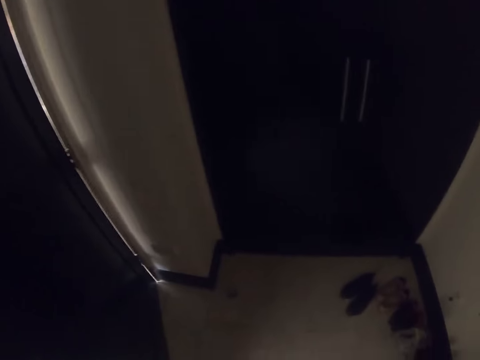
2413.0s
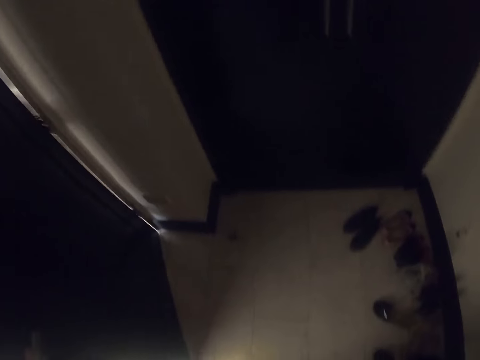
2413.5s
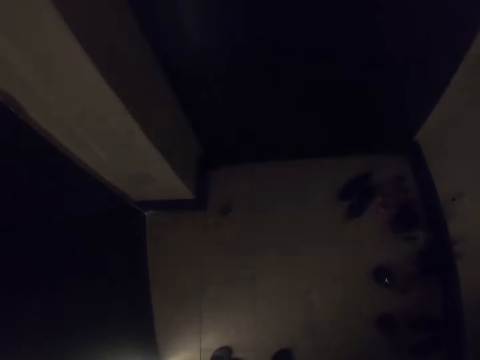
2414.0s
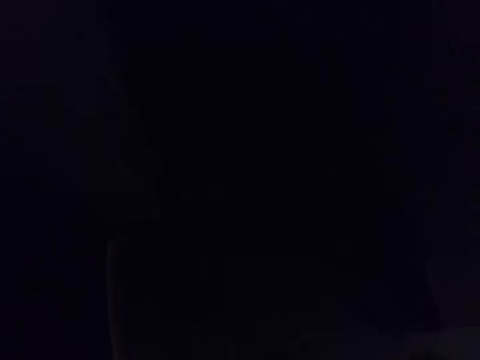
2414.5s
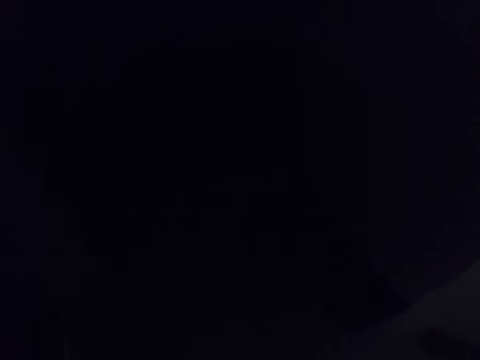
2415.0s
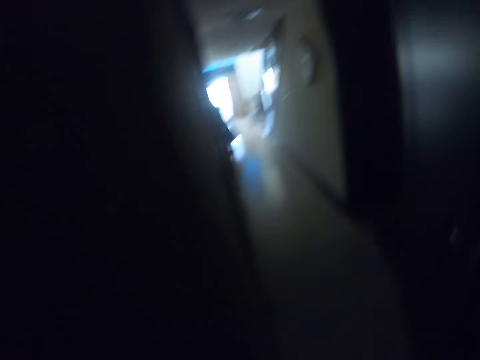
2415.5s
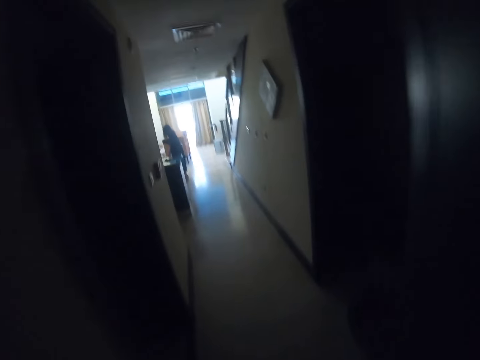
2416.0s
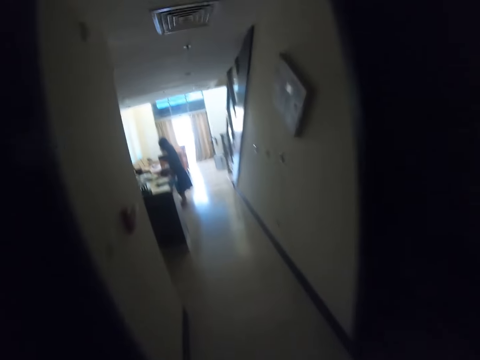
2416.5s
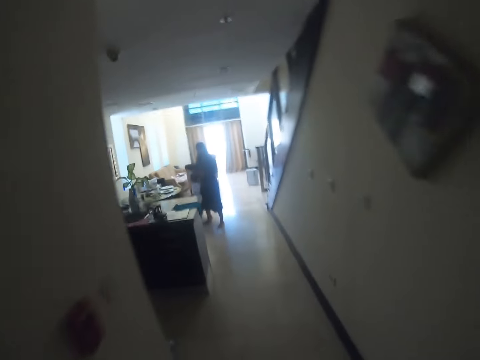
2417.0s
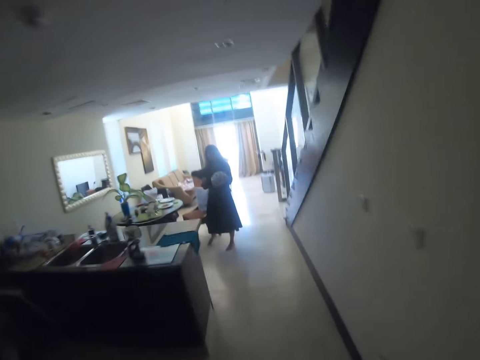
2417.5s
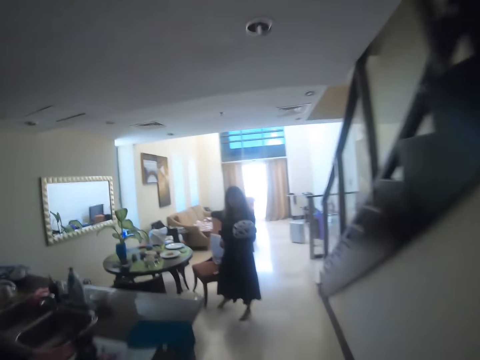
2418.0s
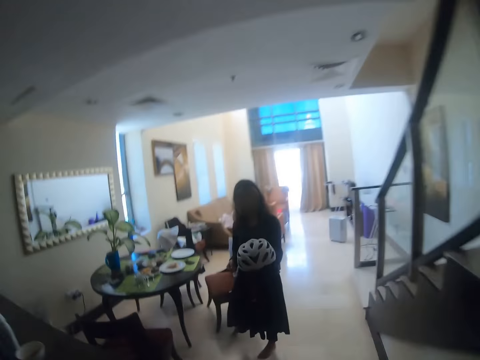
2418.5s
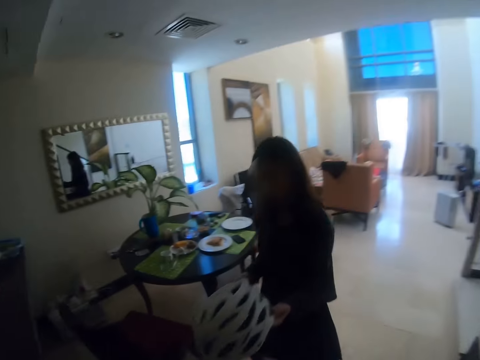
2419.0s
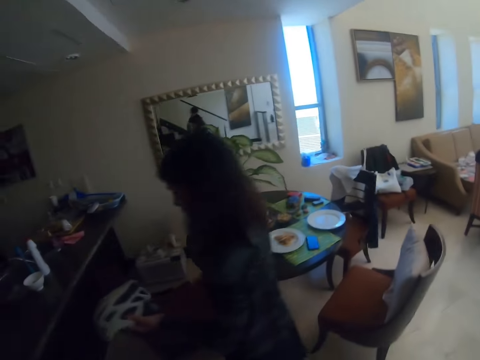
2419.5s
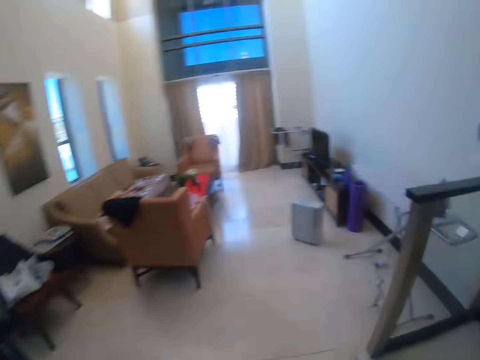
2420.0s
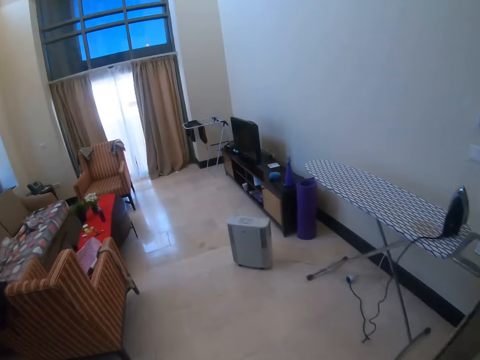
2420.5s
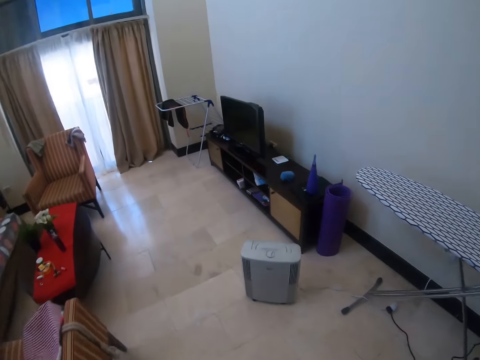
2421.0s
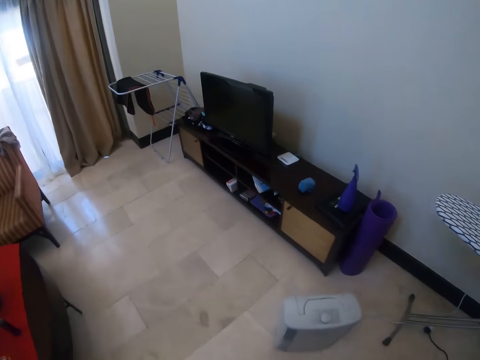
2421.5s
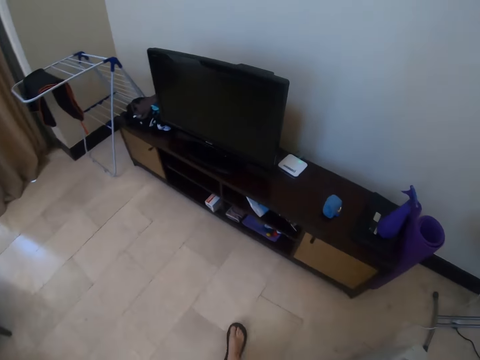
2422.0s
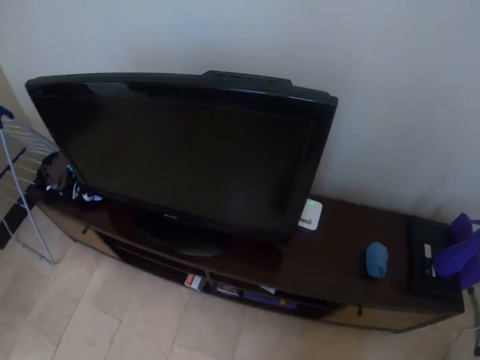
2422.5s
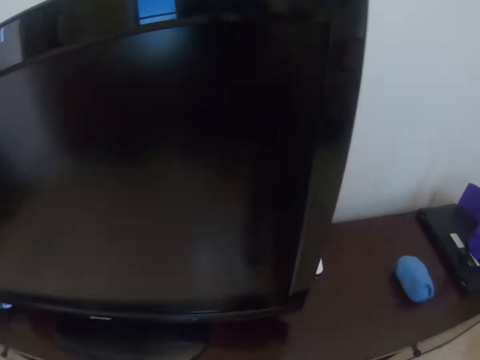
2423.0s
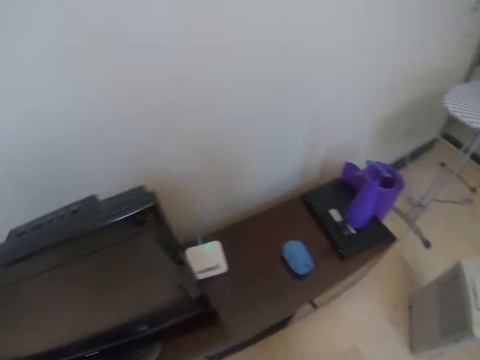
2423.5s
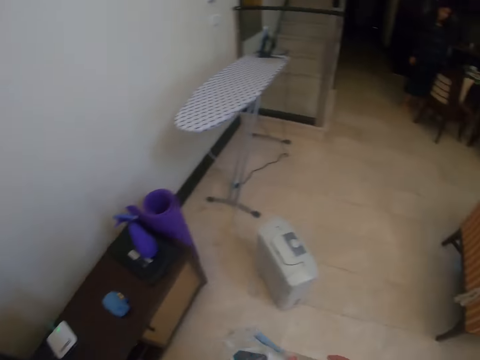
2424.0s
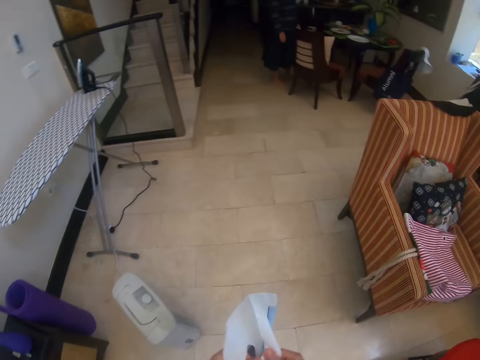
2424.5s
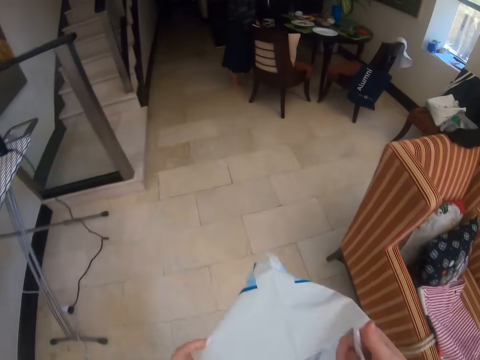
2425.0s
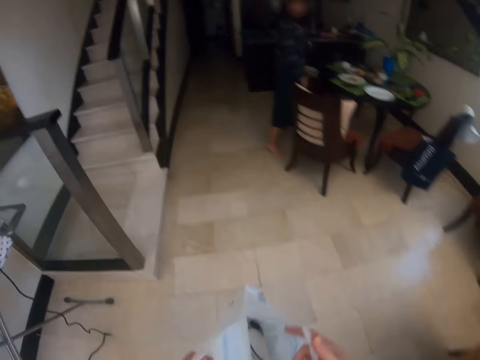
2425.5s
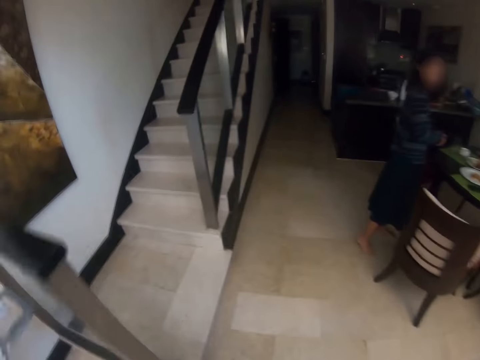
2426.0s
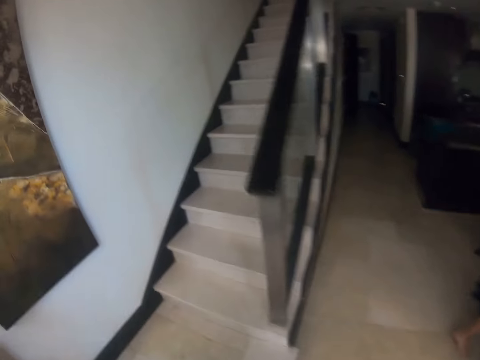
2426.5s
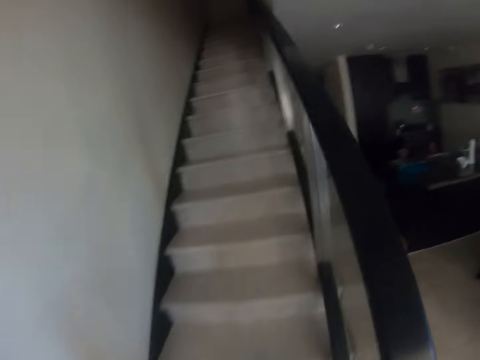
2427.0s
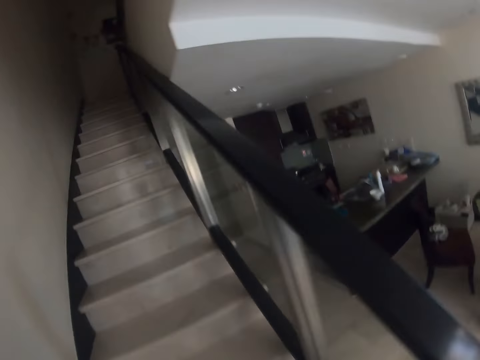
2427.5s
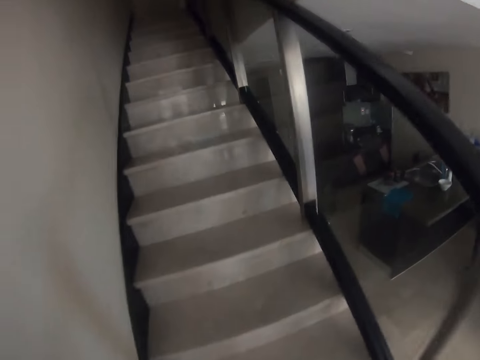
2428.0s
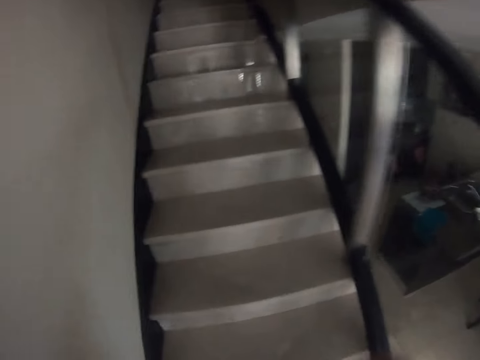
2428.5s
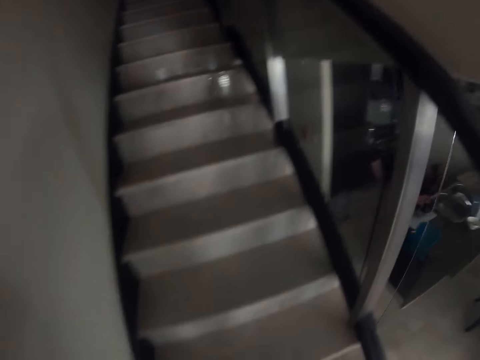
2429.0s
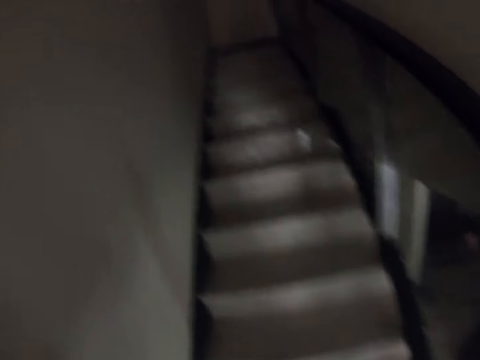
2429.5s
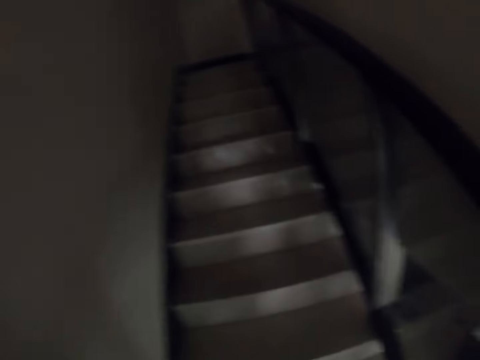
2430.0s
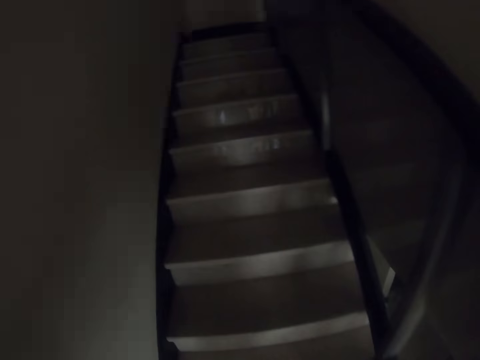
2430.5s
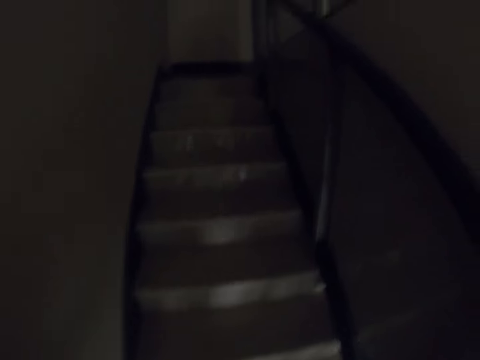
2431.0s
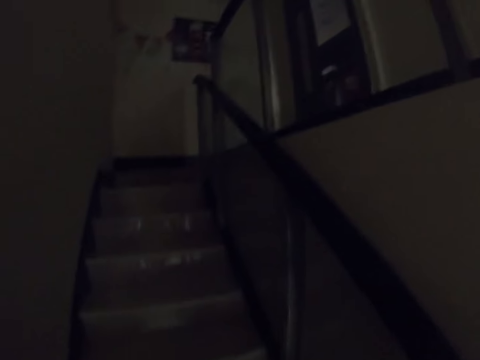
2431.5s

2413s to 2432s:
The camera wearer closes the door. They walk on the floor. A woman walks around. The camera wearer walks around. They move the paper. They climb the stairs. They touch something.

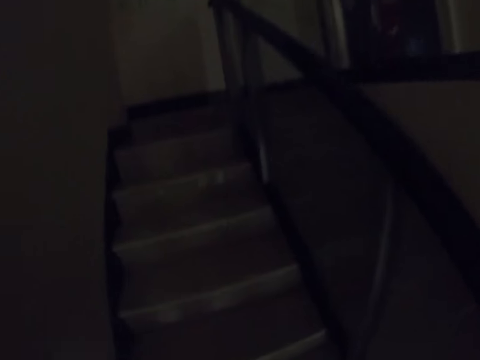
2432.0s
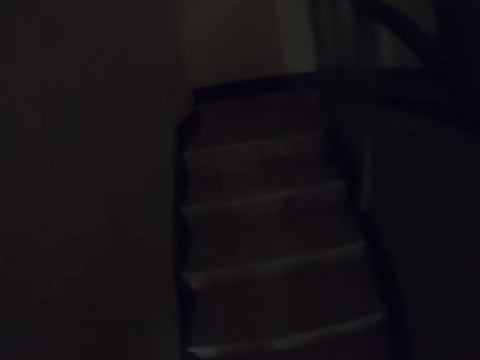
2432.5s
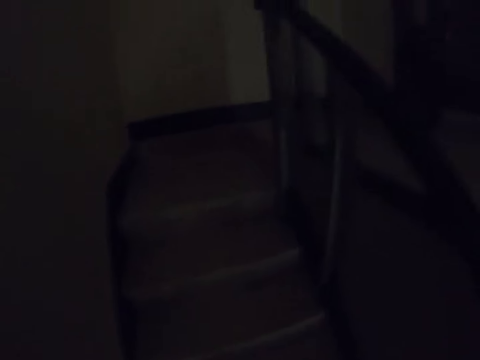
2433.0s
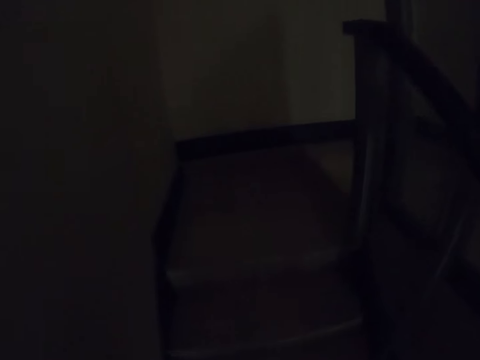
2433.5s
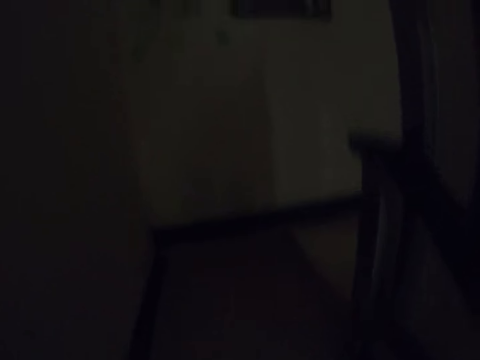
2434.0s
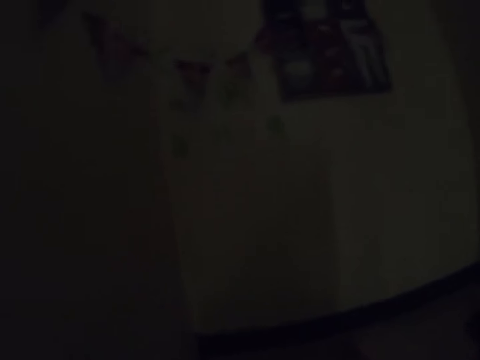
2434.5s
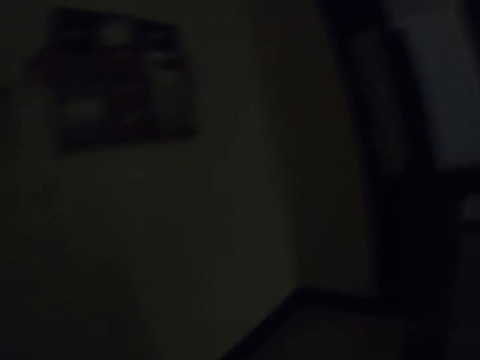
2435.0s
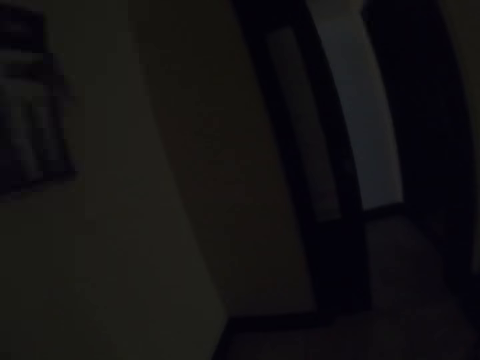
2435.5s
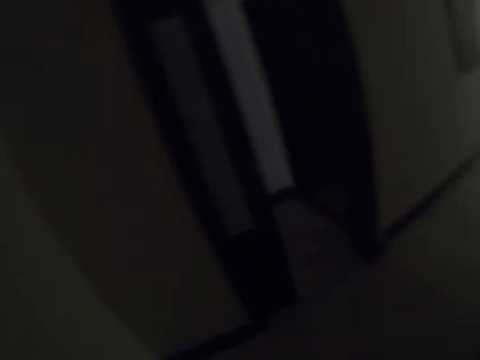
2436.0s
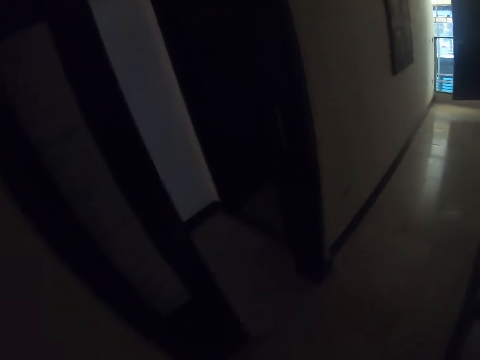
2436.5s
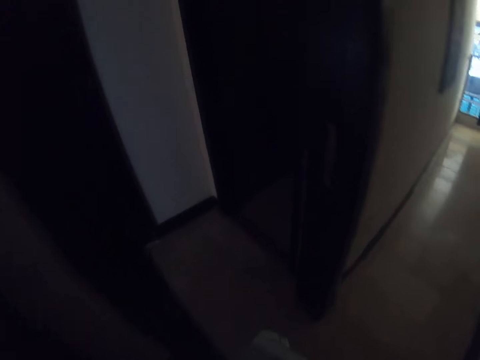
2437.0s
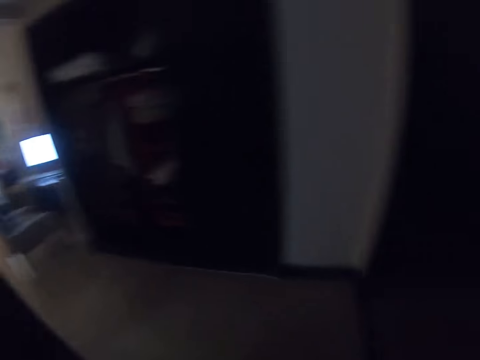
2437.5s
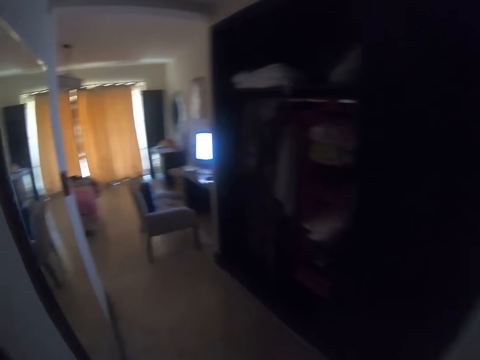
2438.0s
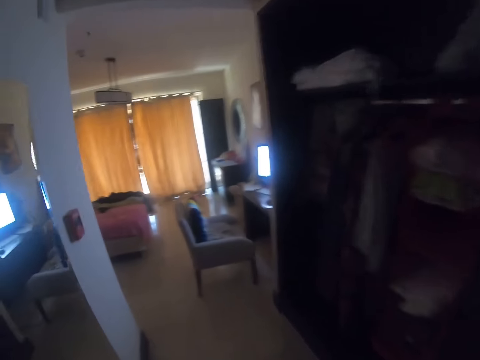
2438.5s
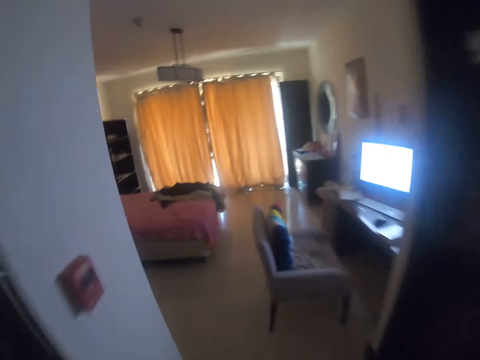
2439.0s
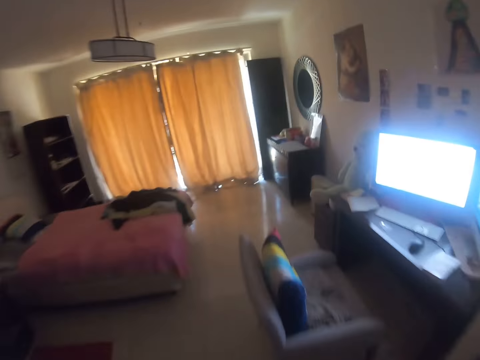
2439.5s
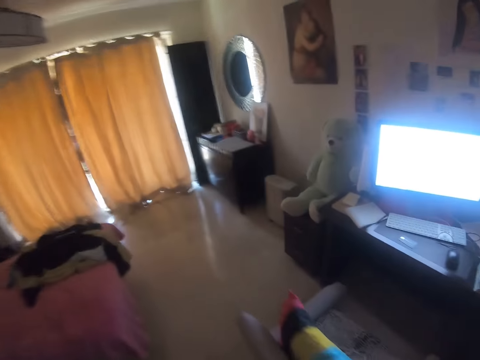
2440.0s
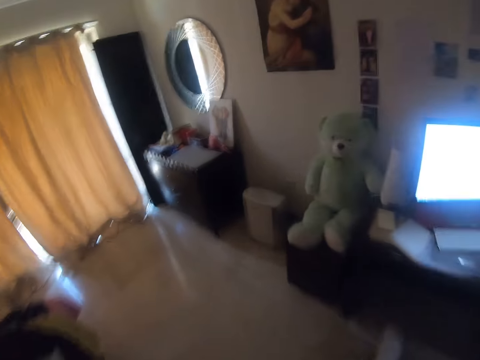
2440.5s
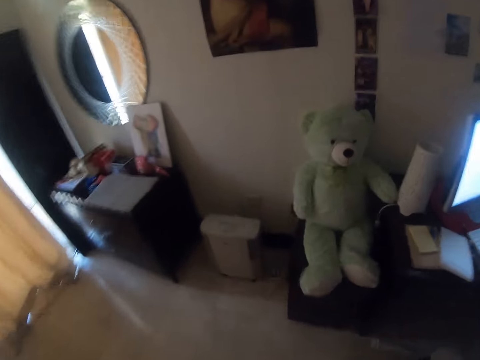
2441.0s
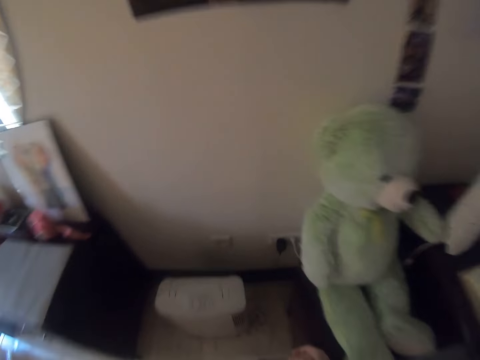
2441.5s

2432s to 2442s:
The camera wearer walks around the room.
